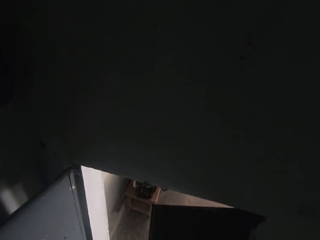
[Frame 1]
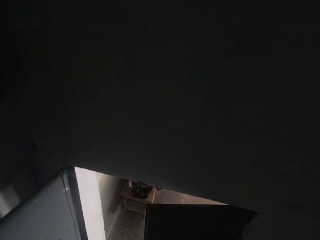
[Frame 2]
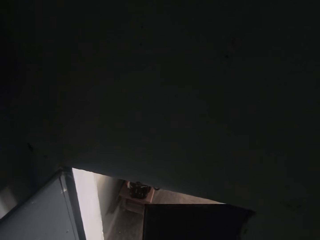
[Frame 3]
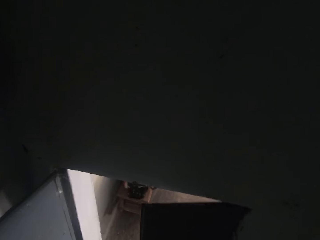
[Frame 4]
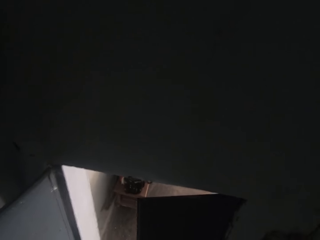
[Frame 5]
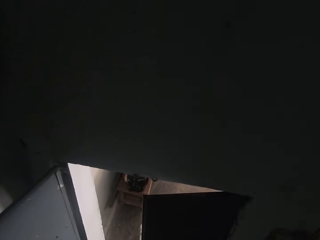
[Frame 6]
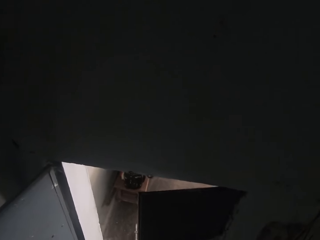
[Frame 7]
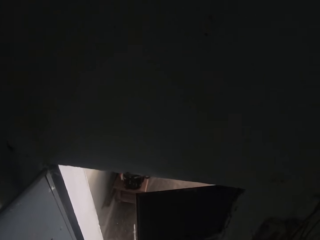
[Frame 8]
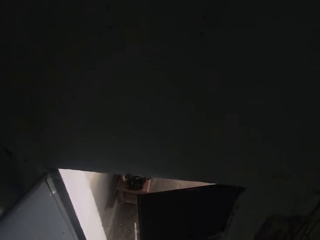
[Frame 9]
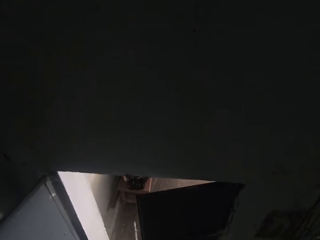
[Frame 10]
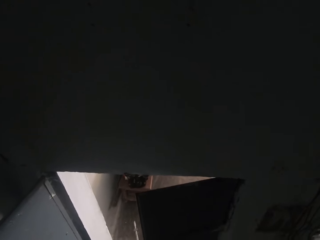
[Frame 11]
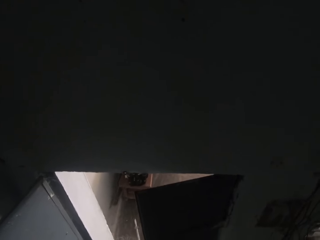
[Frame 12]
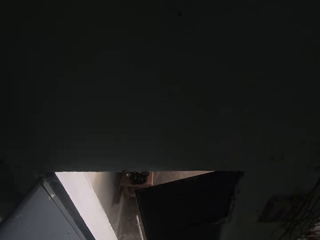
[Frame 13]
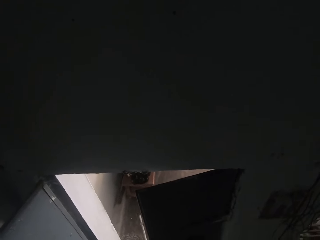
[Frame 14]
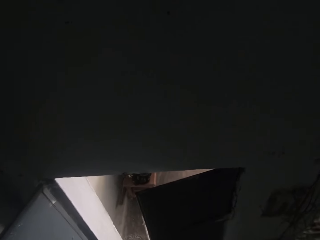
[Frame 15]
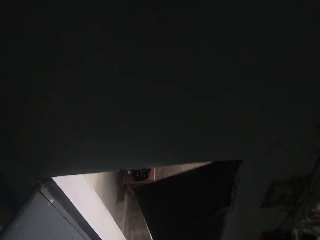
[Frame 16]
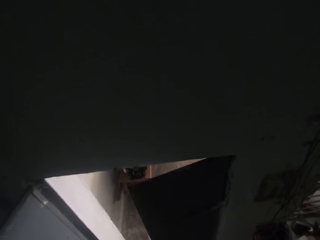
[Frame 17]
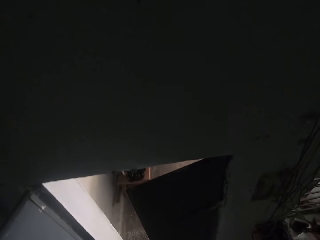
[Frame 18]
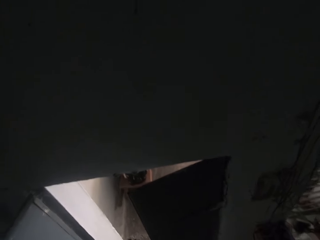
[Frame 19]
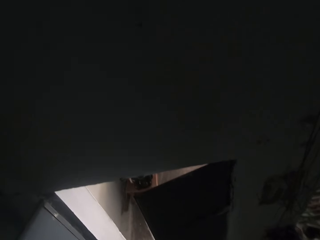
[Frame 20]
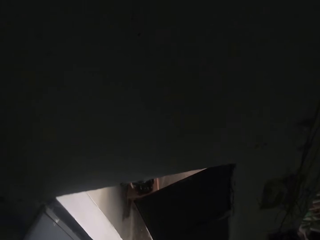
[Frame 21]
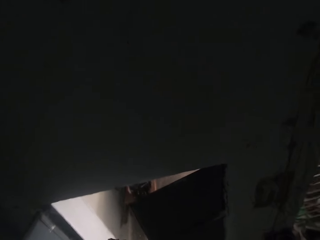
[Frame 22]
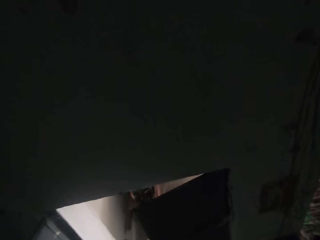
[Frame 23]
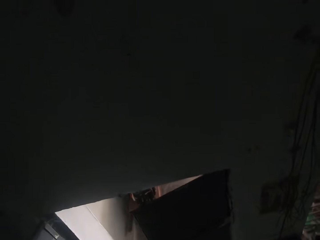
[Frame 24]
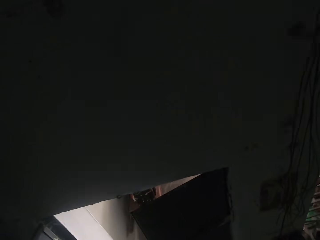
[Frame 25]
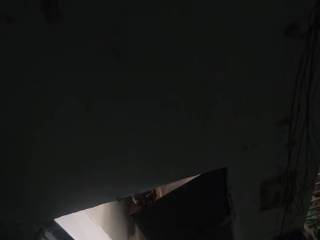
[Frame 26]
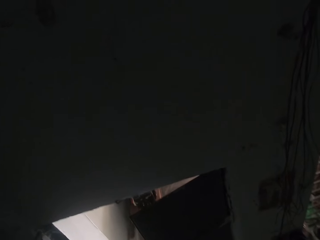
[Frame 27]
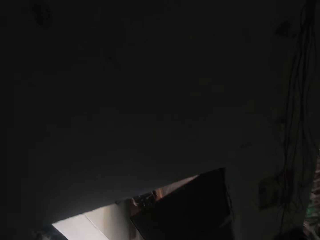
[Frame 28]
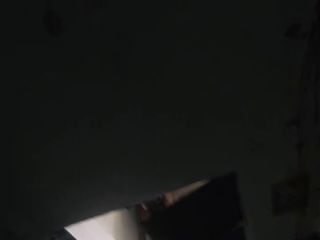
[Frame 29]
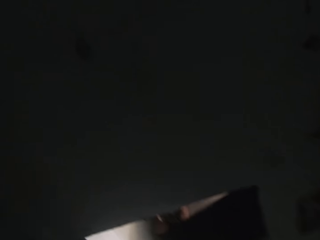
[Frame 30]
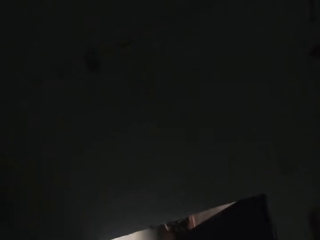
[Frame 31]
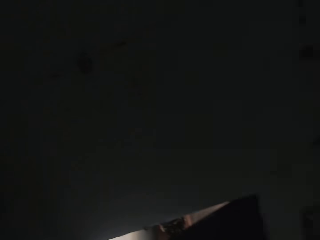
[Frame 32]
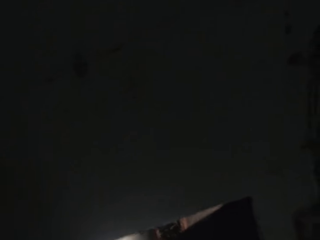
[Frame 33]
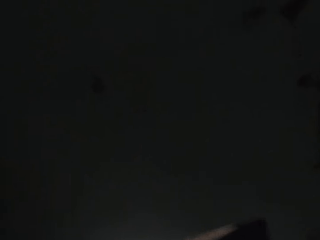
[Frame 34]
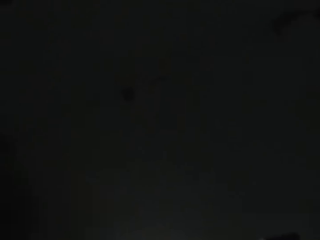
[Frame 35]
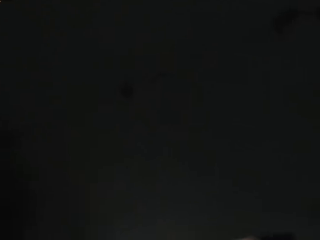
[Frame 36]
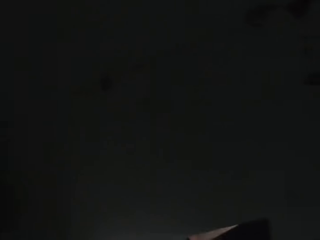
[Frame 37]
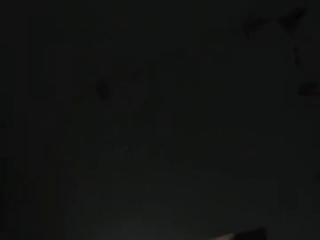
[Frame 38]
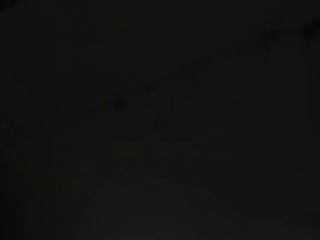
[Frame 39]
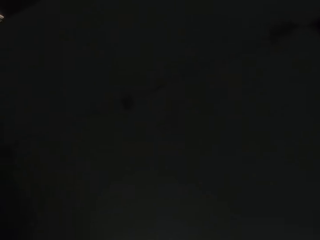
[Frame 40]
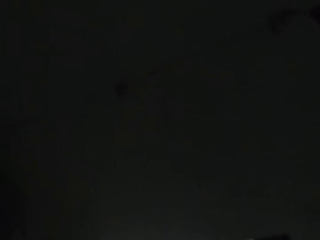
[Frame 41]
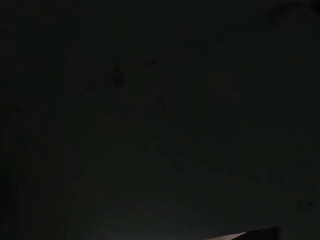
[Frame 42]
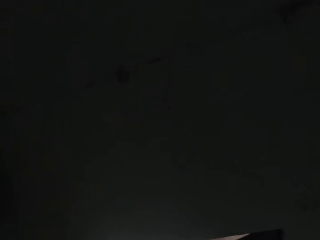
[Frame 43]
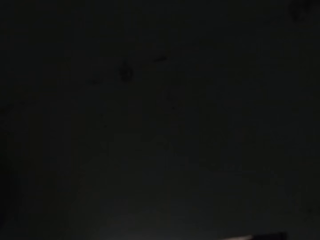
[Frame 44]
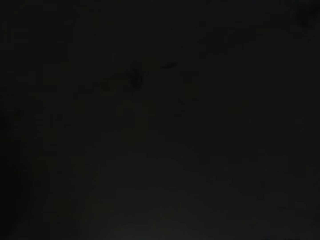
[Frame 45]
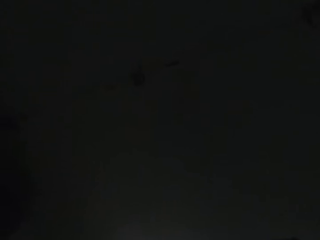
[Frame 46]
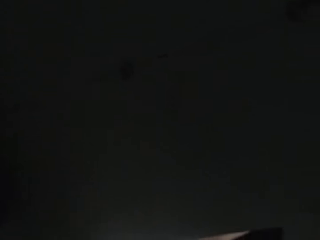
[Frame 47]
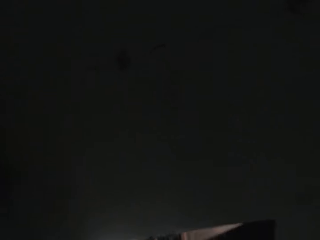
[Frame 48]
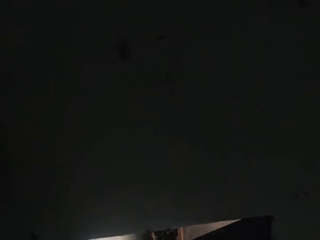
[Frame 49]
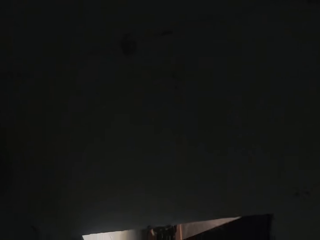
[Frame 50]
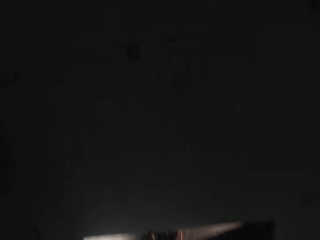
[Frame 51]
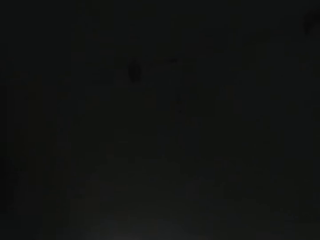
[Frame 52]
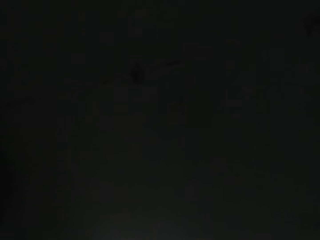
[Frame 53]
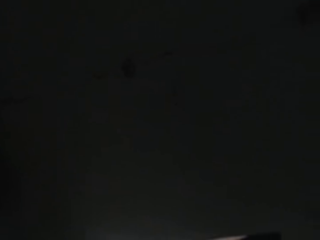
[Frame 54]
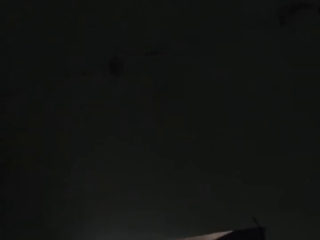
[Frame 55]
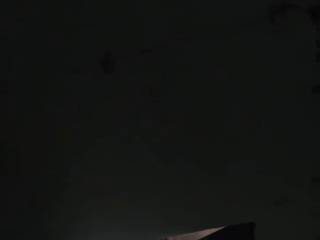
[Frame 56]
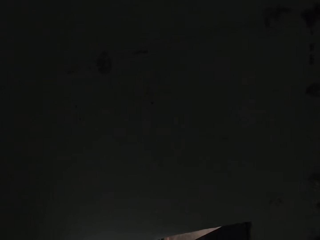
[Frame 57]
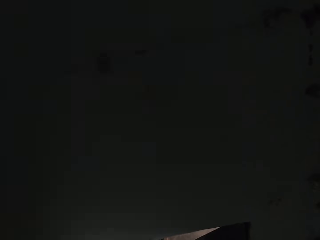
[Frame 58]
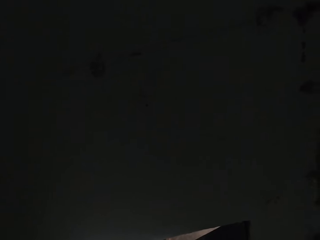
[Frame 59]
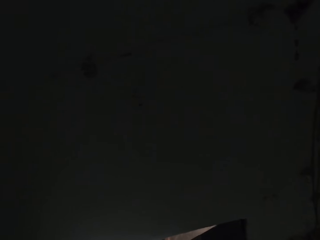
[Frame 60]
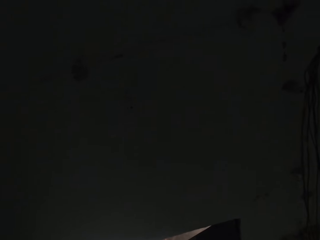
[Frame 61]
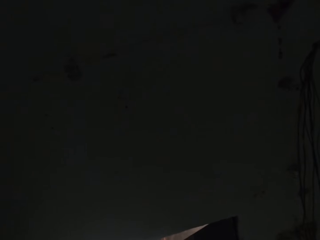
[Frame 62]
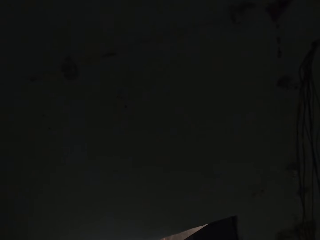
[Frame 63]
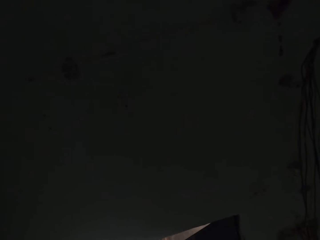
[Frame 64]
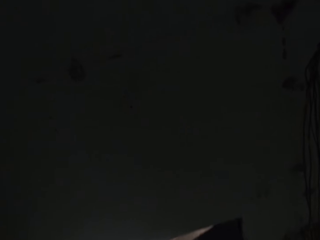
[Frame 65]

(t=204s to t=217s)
The camera wearer talks to a person.

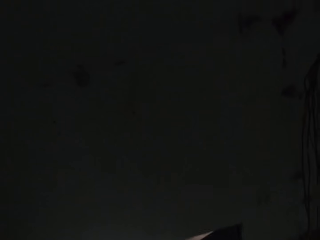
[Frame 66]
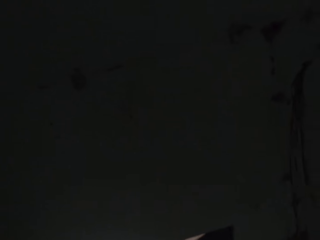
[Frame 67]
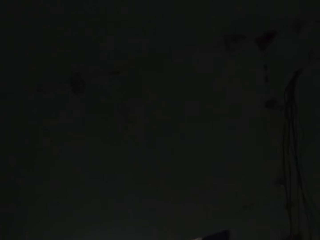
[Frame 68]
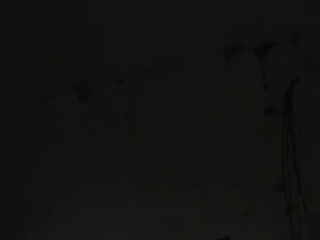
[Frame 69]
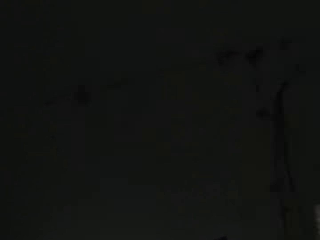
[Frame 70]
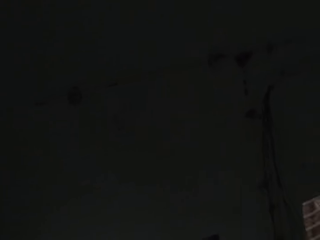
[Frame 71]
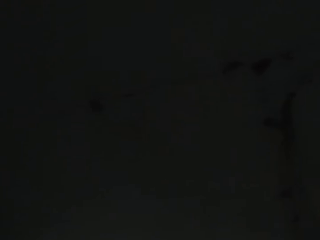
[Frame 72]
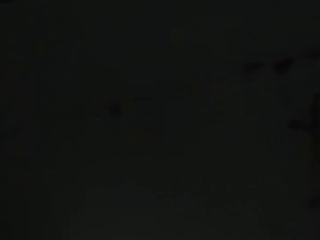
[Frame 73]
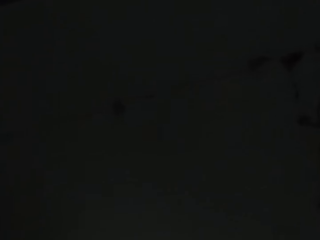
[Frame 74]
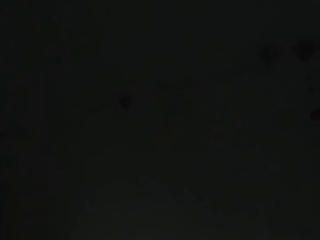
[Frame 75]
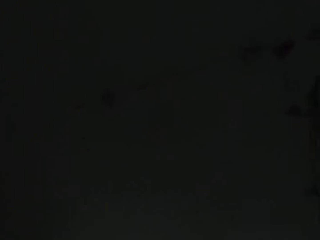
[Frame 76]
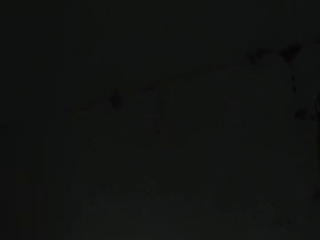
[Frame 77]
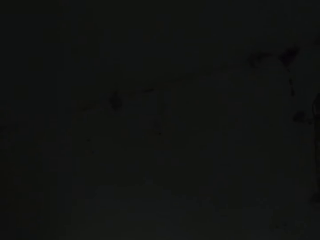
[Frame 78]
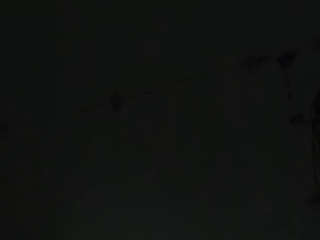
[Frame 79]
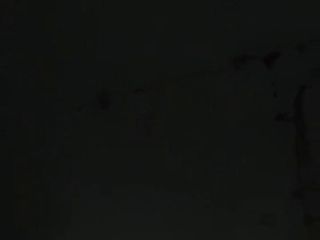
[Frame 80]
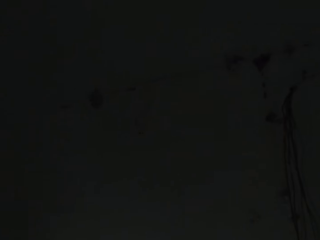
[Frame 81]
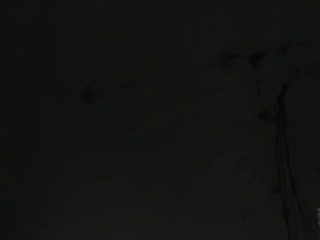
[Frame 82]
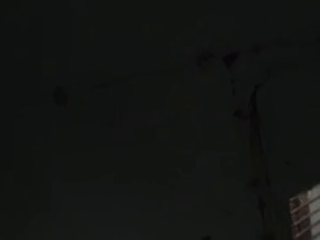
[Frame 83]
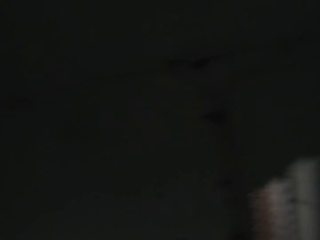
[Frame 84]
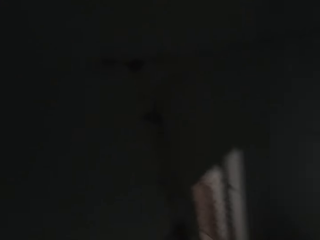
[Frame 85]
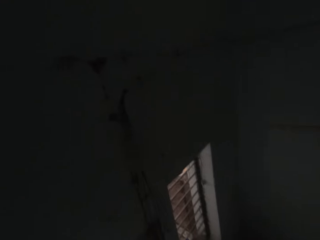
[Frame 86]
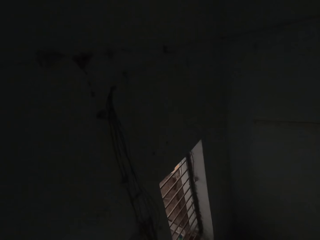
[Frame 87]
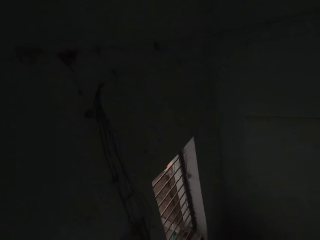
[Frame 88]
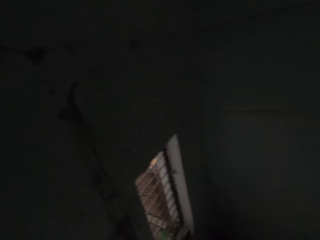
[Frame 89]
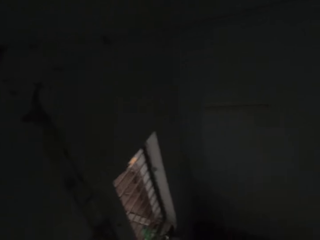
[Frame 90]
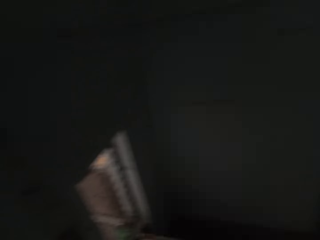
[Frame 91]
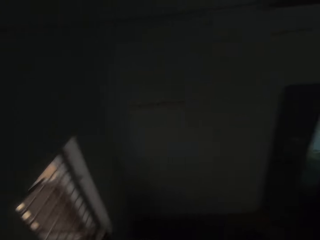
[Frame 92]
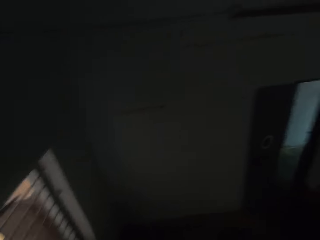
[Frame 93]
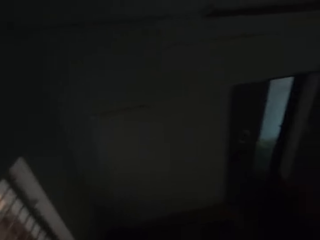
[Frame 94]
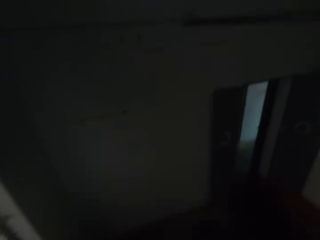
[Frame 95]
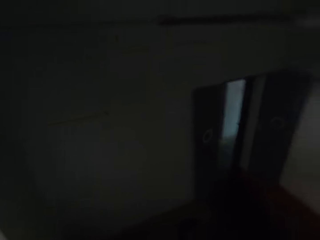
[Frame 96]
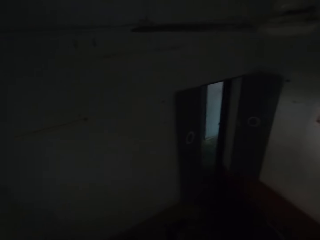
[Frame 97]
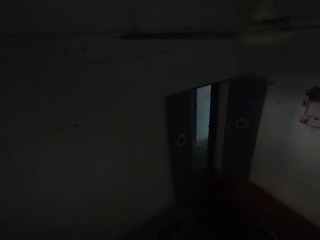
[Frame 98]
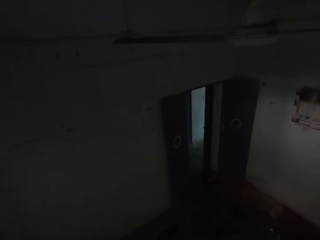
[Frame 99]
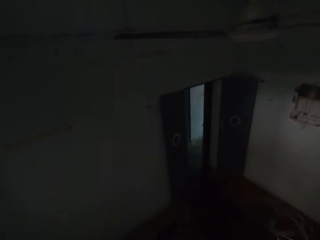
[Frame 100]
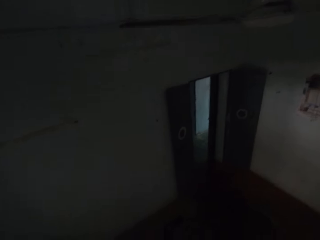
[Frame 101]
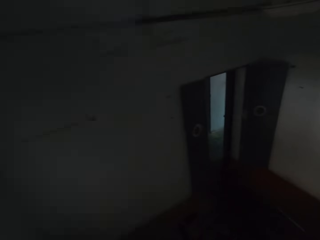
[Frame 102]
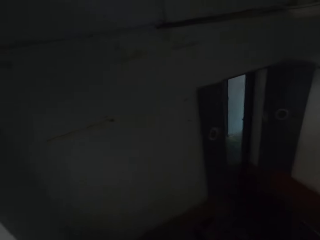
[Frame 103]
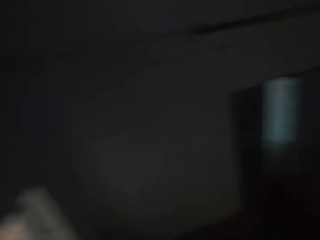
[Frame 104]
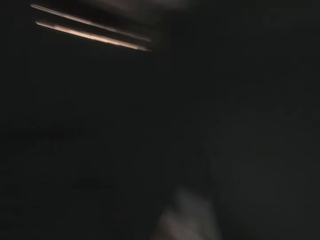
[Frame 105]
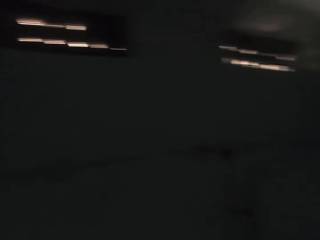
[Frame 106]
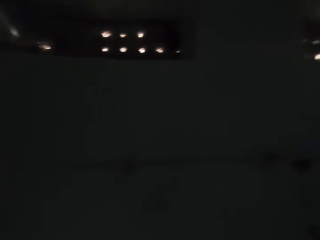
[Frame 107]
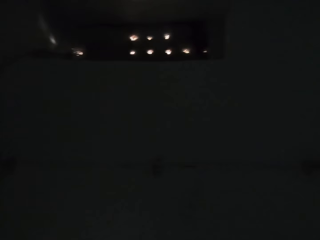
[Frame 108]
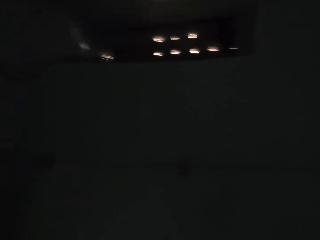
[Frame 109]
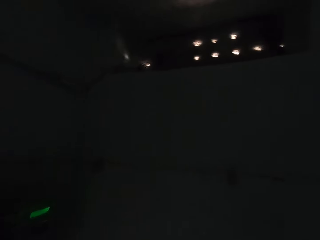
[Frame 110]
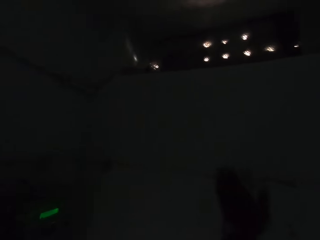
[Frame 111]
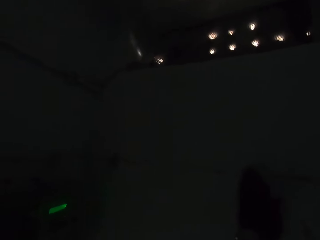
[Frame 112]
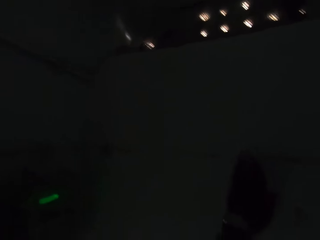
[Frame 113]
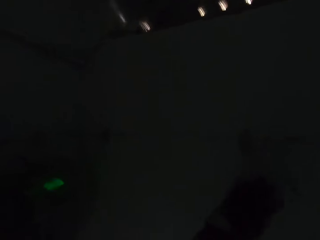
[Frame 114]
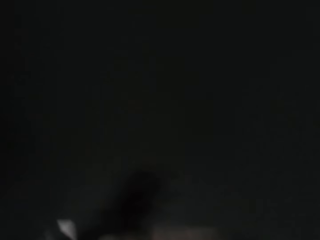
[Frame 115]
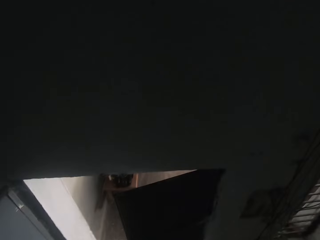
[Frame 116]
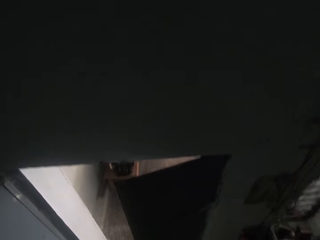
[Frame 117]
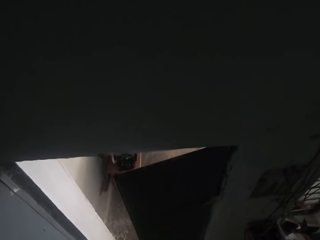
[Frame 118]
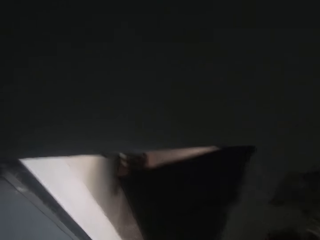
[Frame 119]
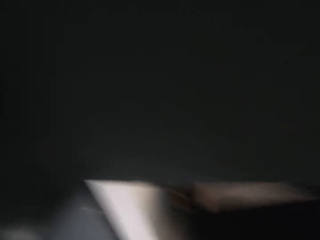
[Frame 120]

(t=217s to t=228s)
The camera wearer stares around. They talk to a person. They stare around. They grab the wall with the left hand.
